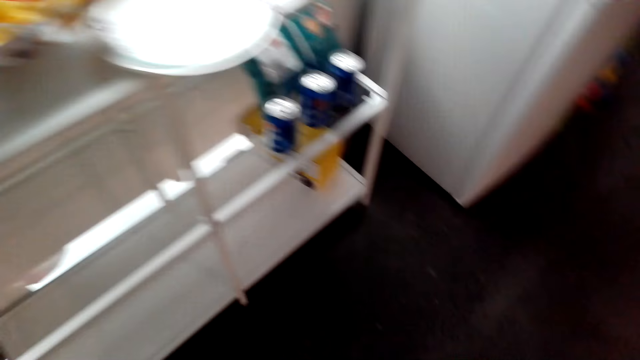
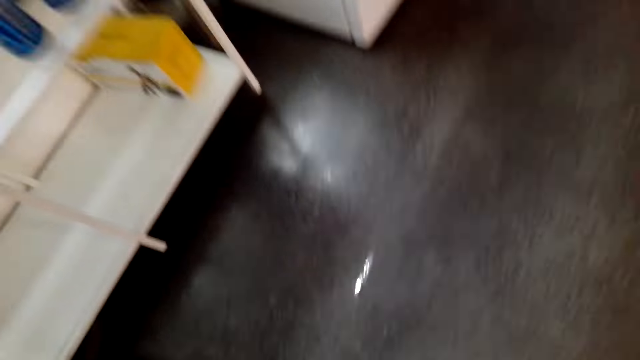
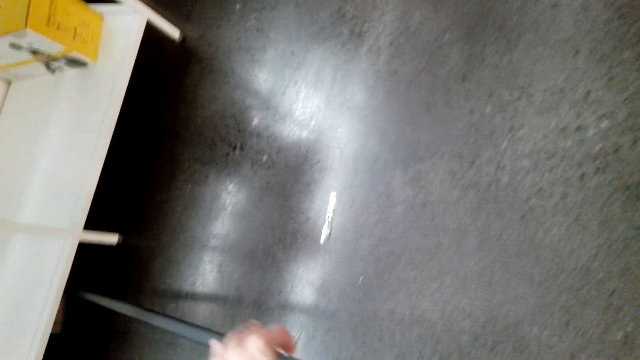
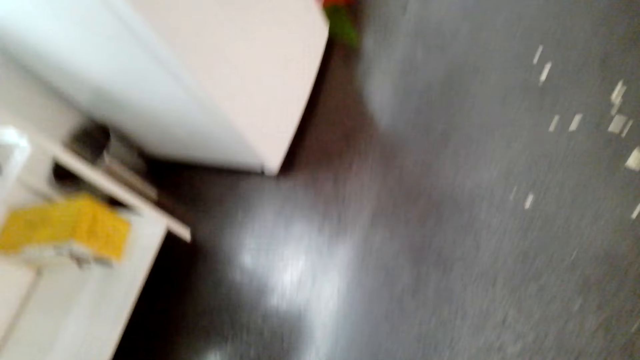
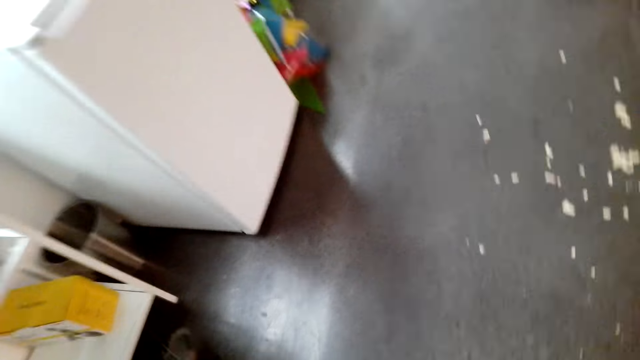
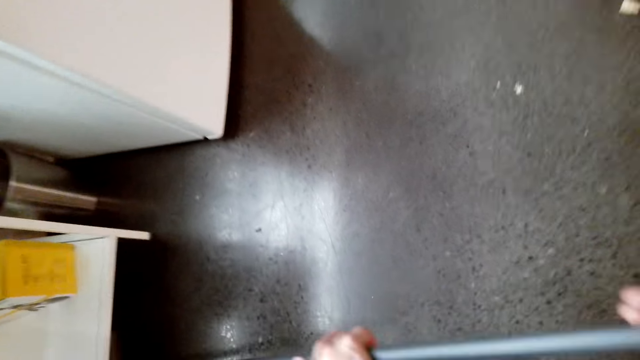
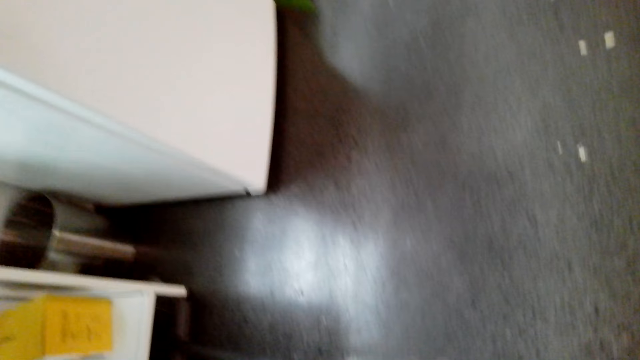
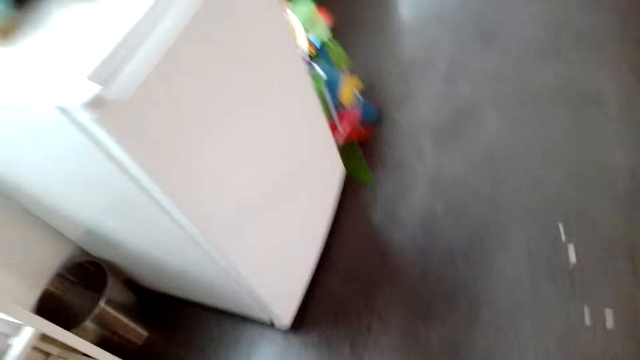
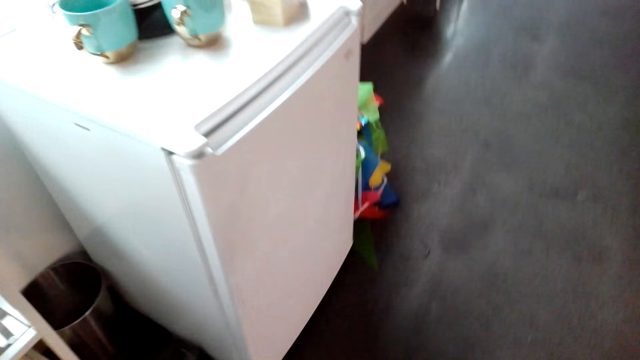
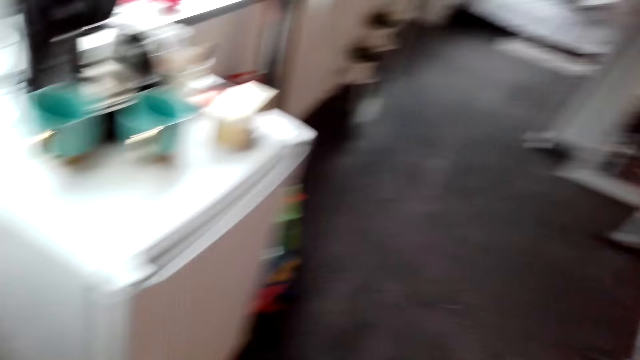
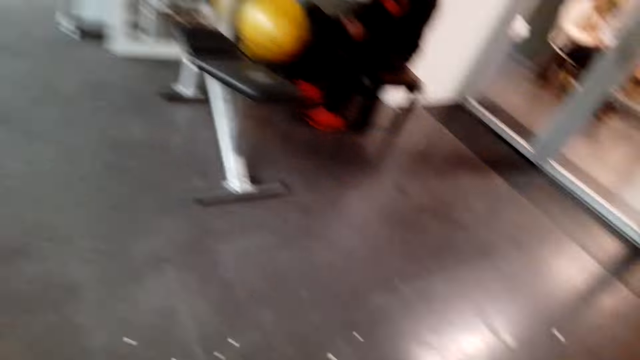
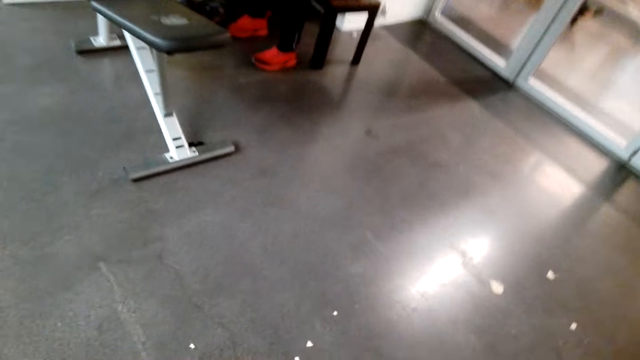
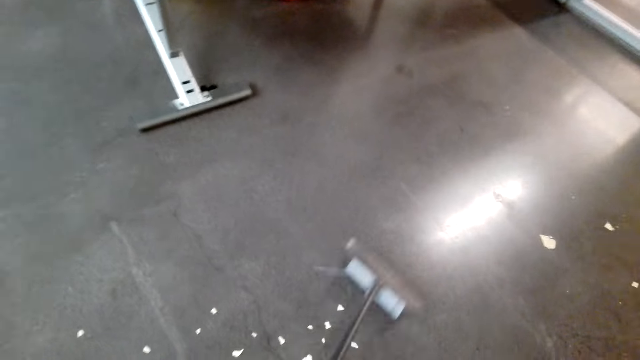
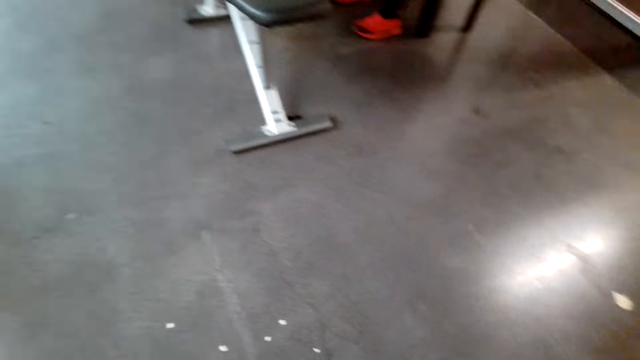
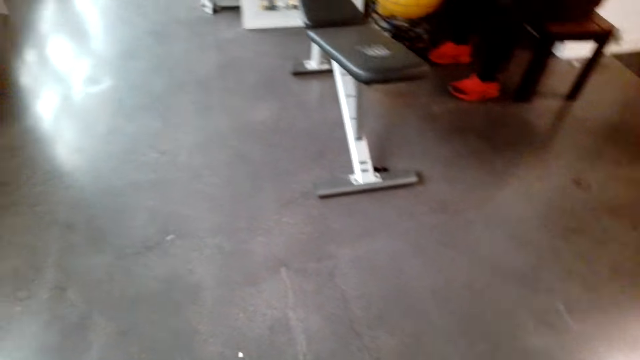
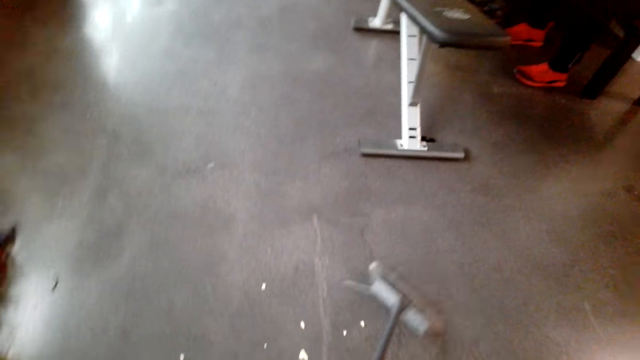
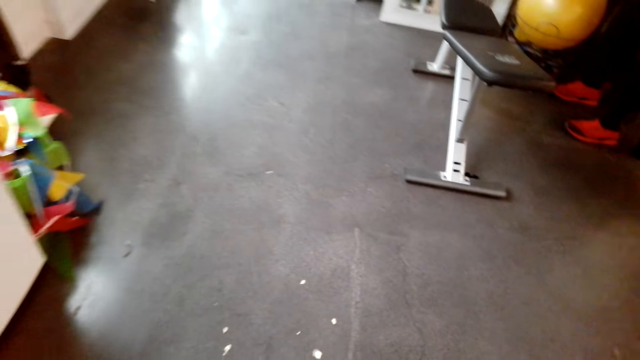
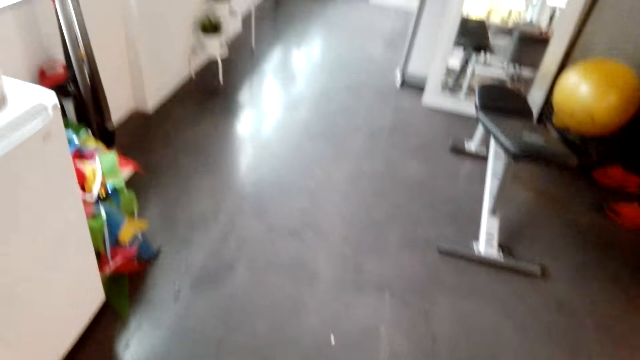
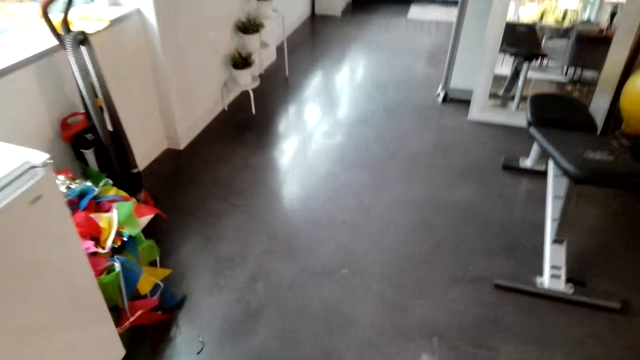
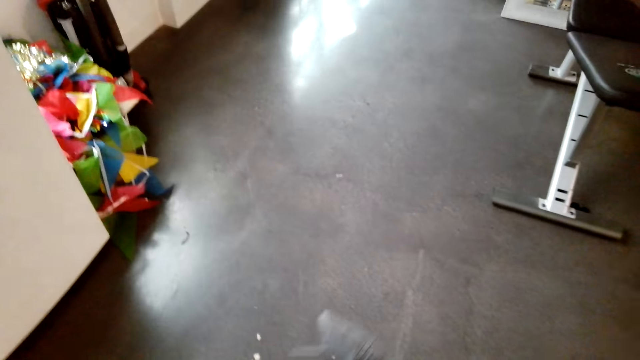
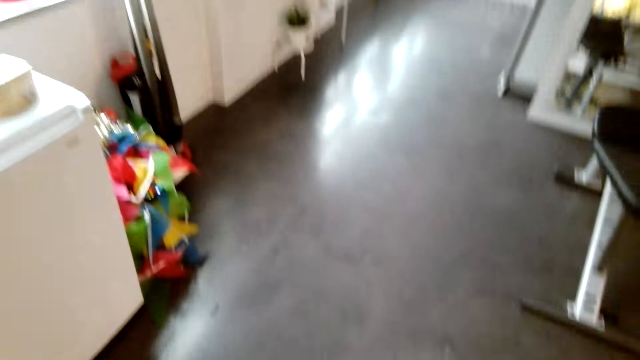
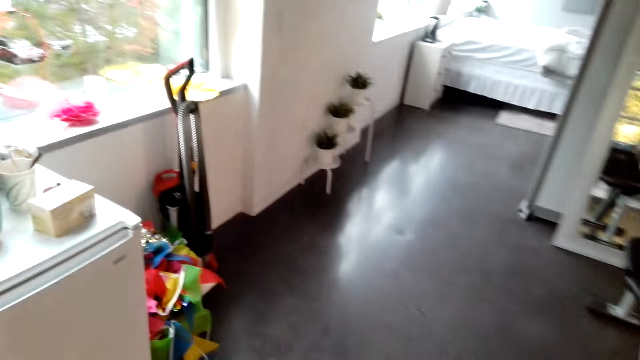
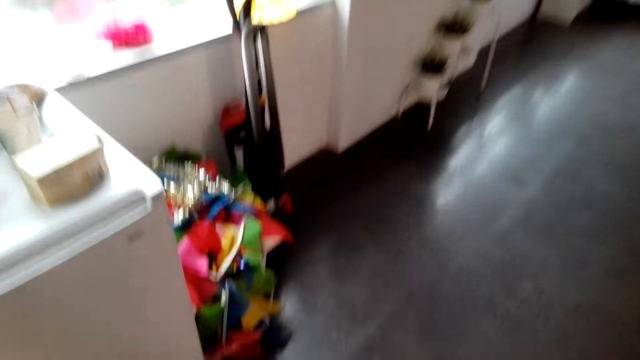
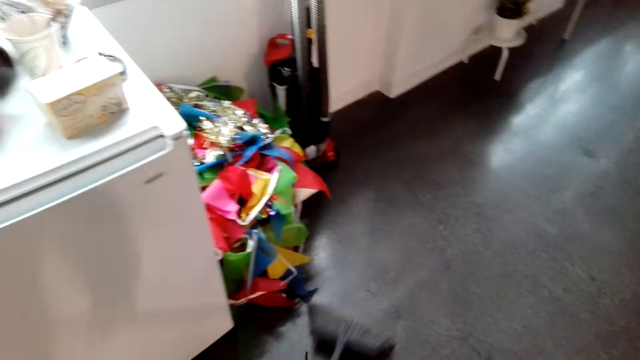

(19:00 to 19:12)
The camera wearer sweeps the floor. The man sits on a stool.

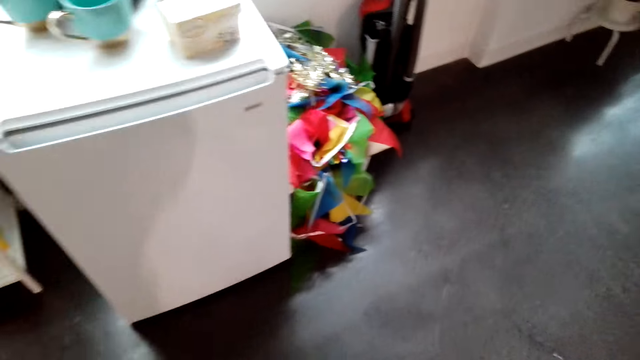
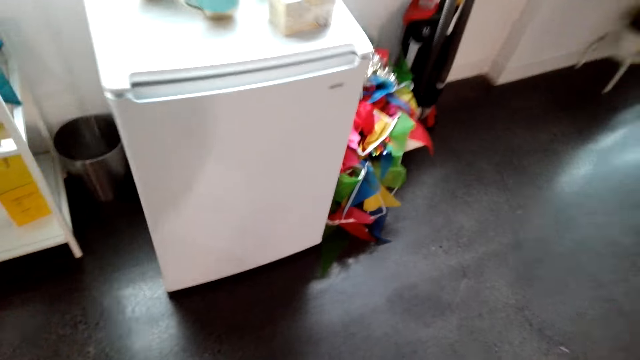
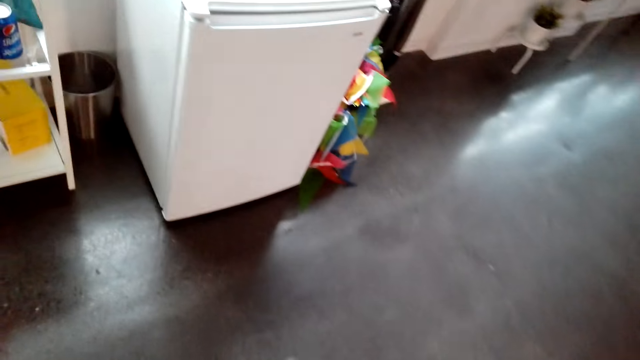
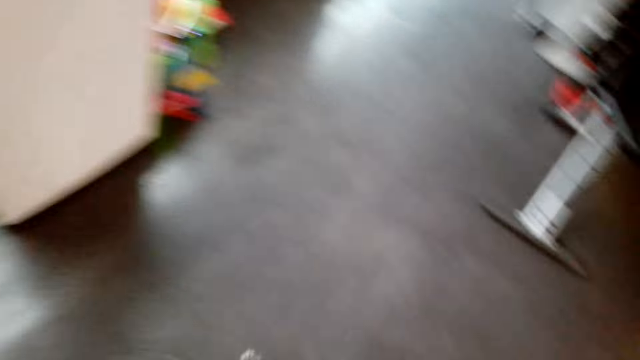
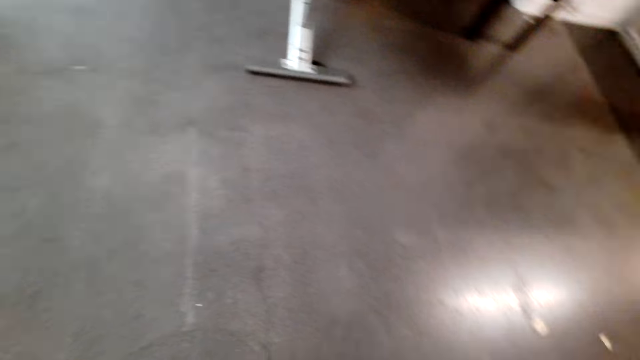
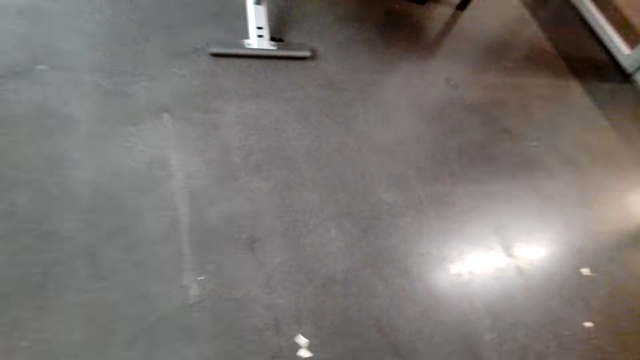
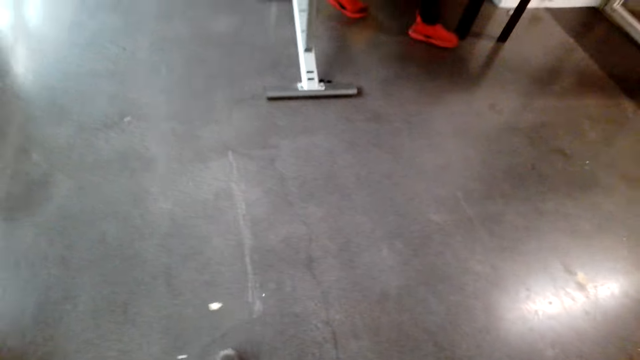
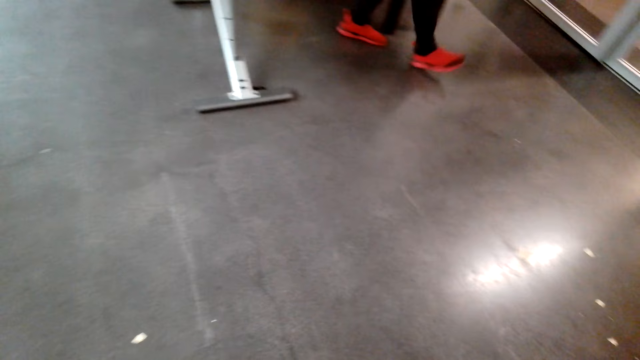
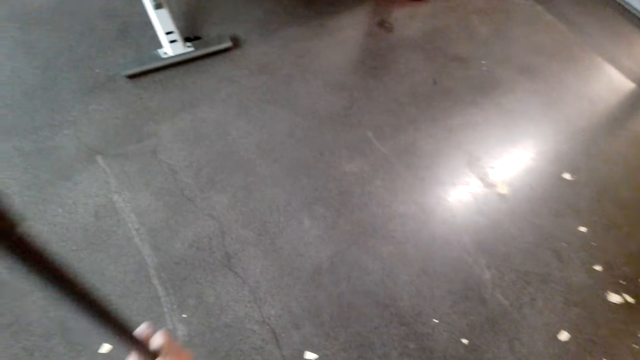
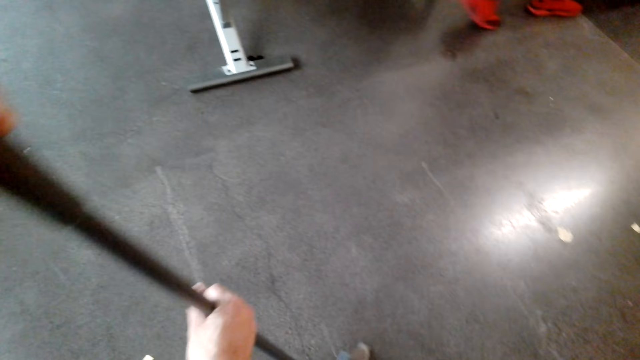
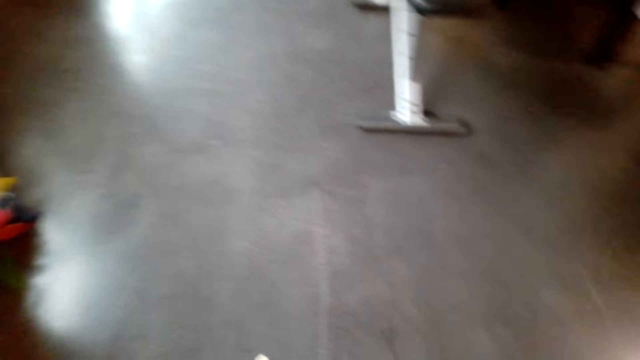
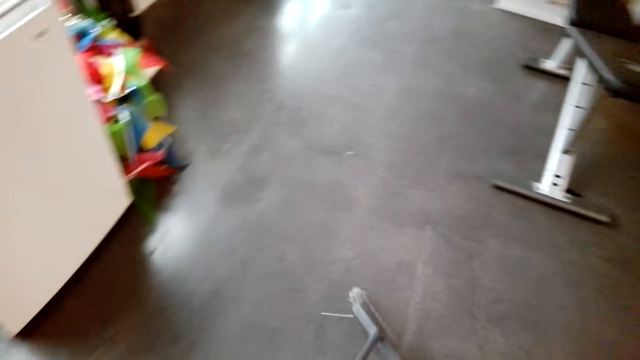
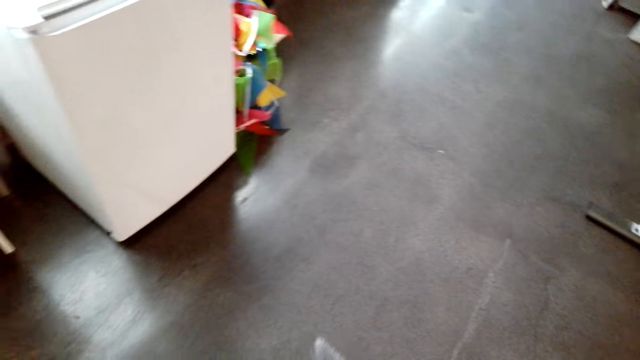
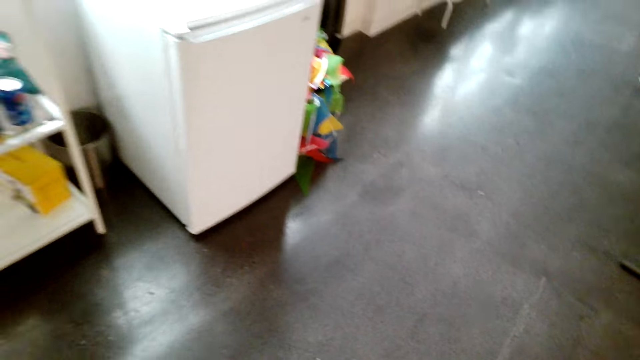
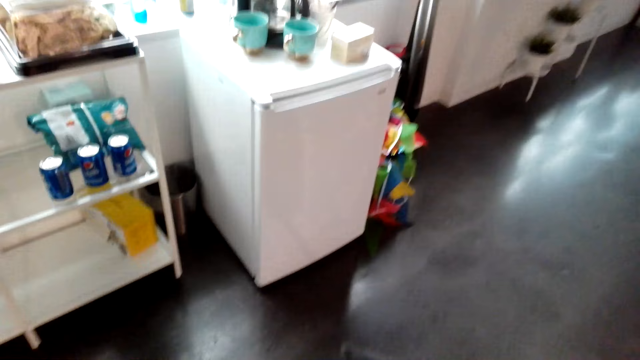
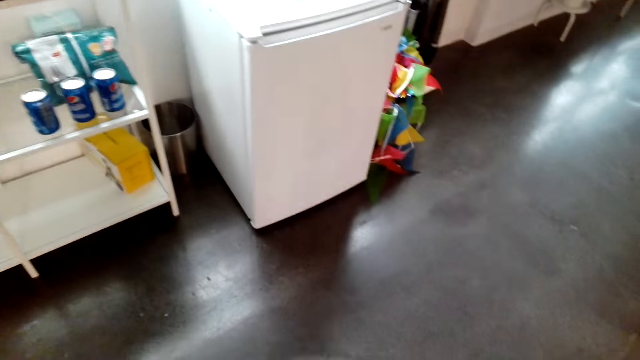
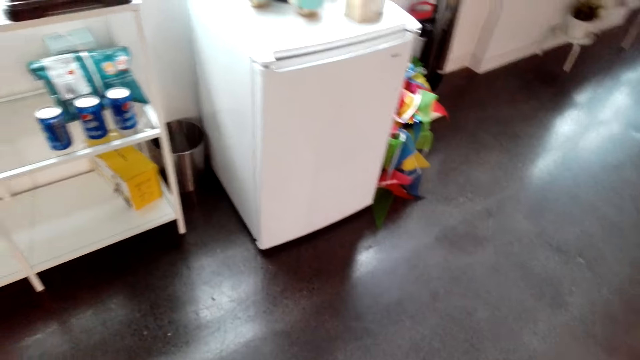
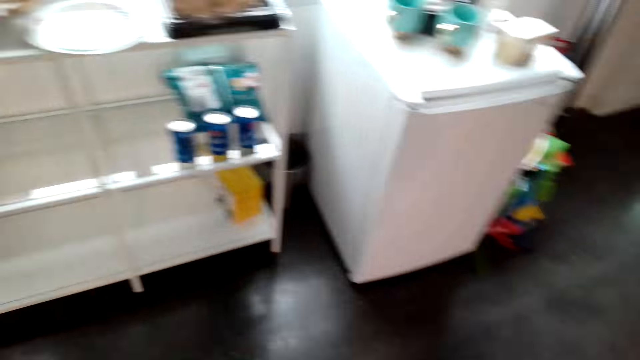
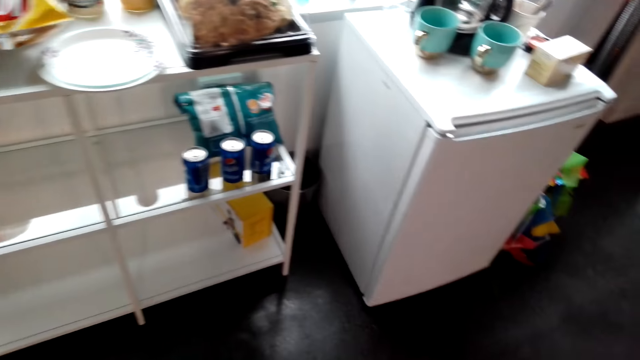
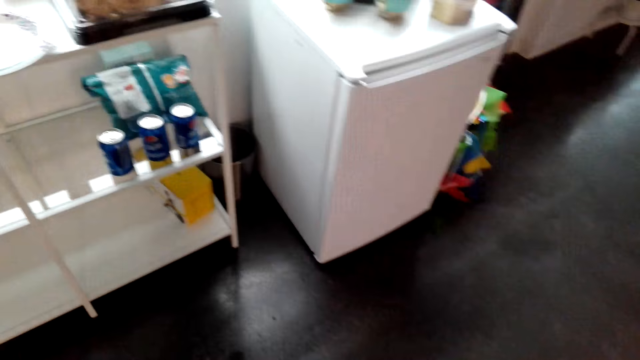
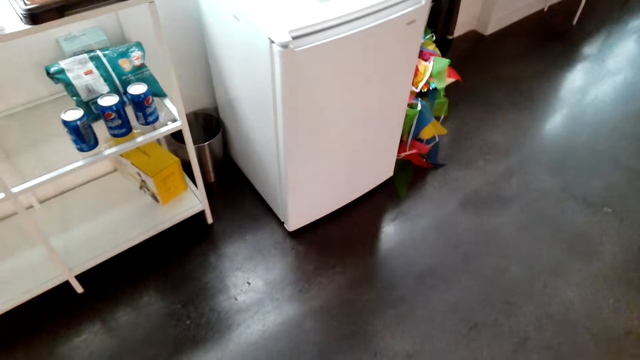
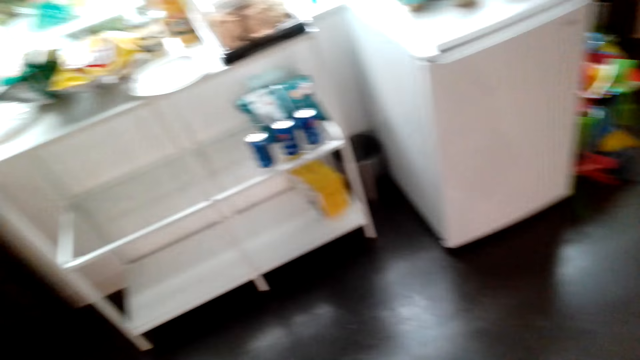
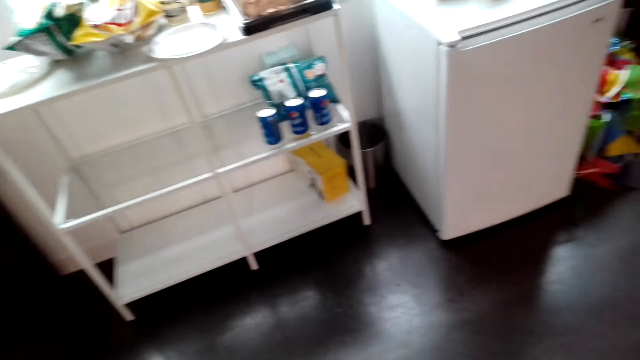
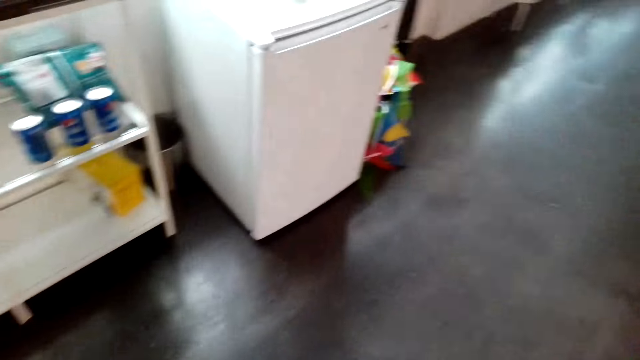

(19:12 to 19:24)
A man walks around the room. The camera wearer sweeps the floor.
